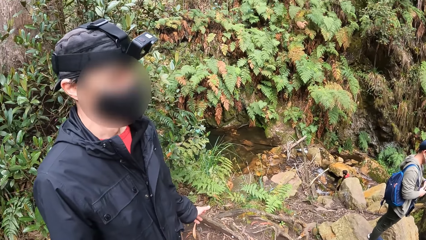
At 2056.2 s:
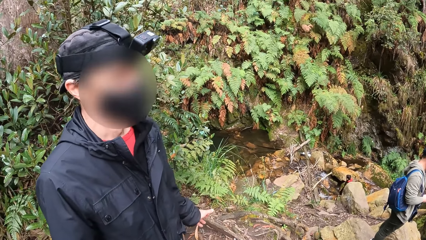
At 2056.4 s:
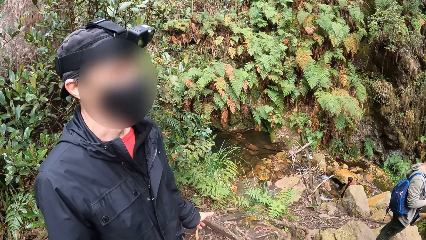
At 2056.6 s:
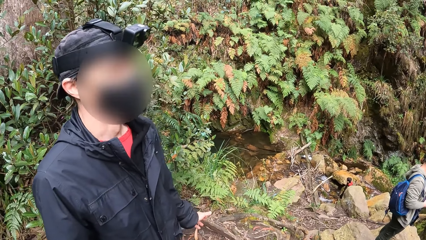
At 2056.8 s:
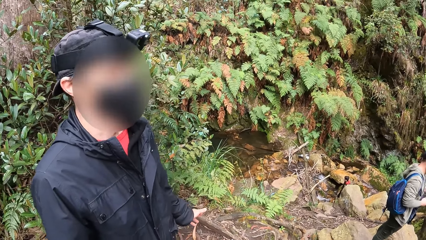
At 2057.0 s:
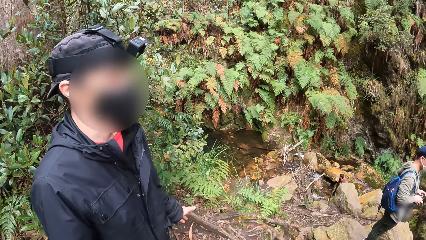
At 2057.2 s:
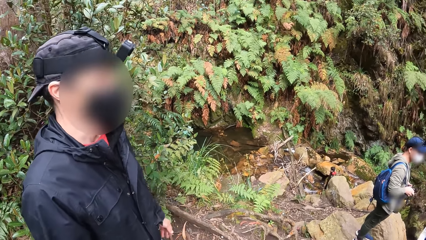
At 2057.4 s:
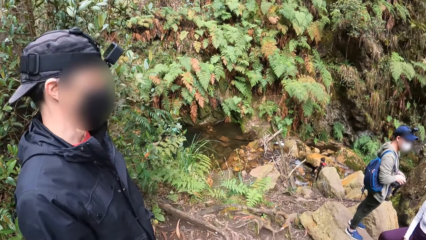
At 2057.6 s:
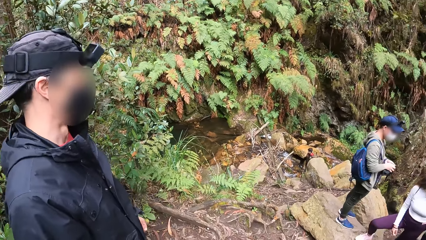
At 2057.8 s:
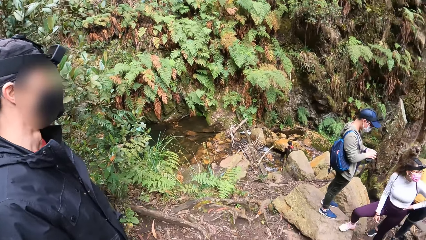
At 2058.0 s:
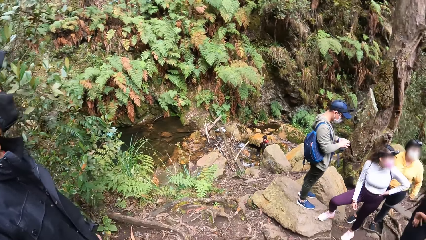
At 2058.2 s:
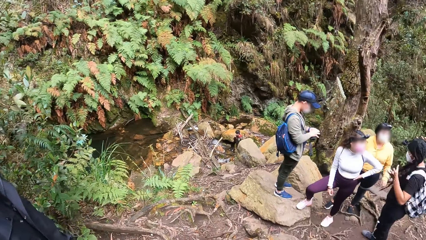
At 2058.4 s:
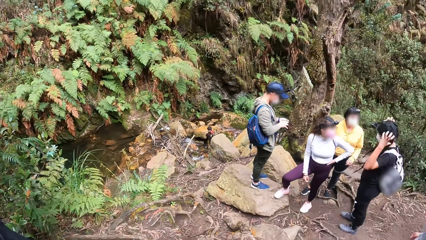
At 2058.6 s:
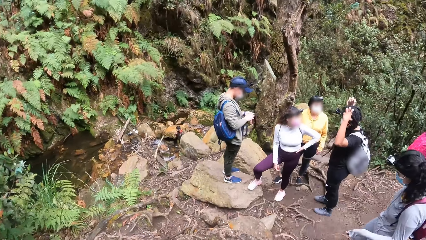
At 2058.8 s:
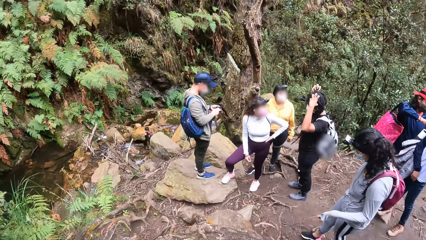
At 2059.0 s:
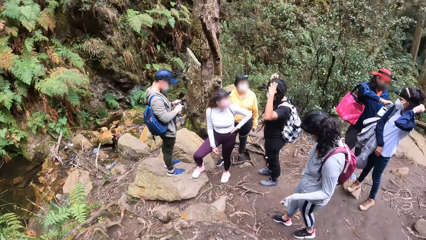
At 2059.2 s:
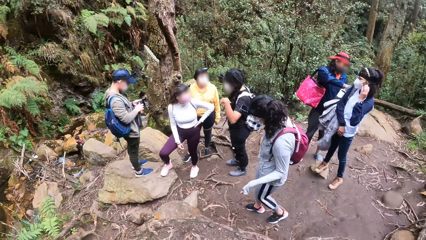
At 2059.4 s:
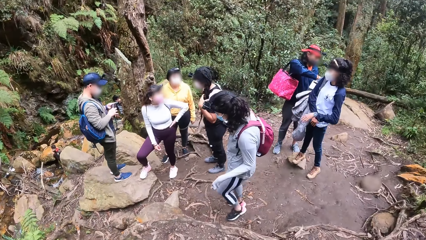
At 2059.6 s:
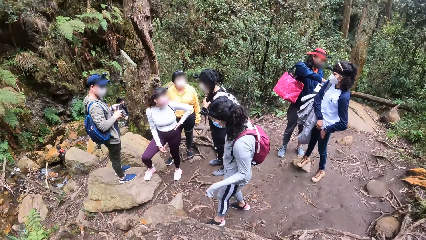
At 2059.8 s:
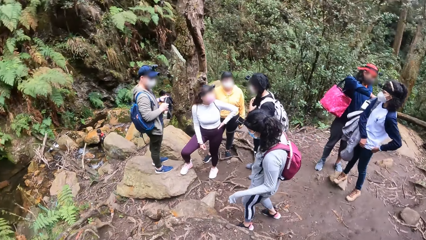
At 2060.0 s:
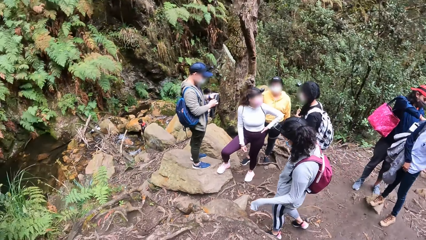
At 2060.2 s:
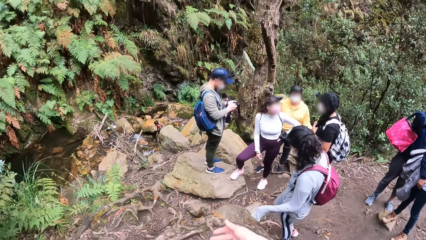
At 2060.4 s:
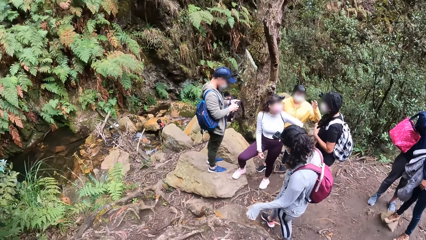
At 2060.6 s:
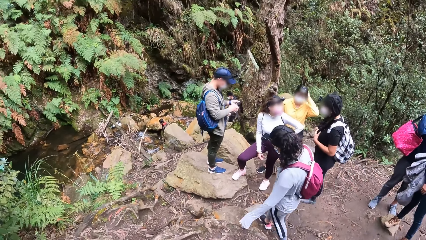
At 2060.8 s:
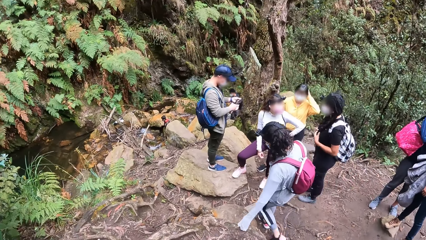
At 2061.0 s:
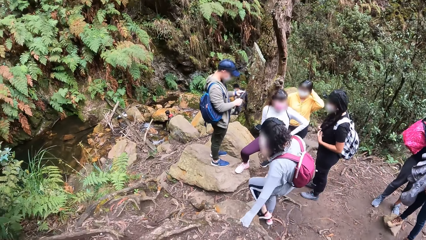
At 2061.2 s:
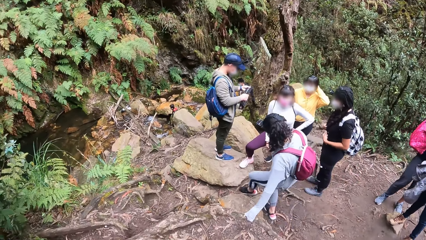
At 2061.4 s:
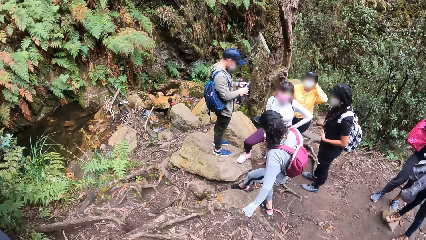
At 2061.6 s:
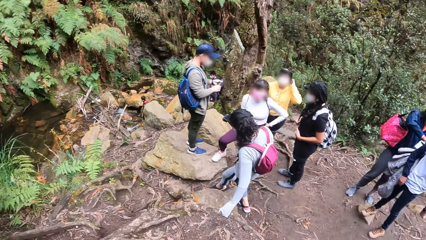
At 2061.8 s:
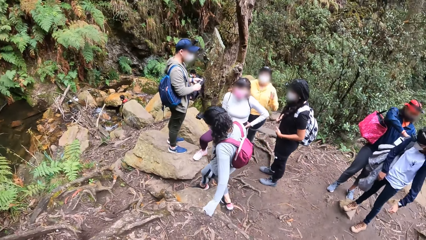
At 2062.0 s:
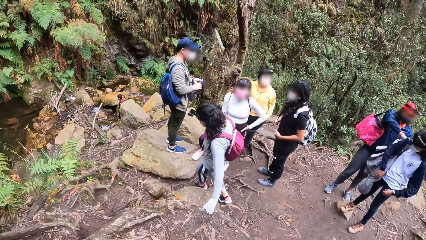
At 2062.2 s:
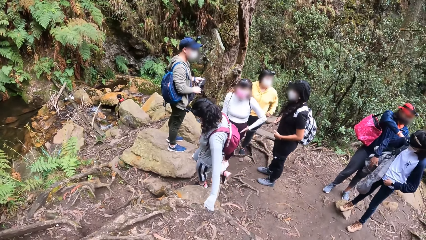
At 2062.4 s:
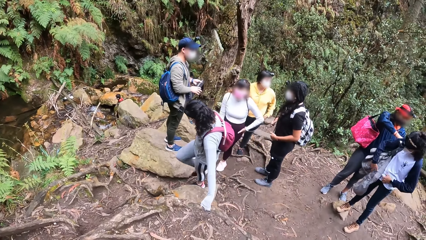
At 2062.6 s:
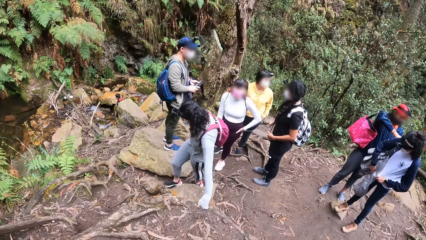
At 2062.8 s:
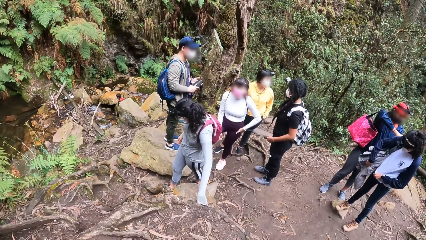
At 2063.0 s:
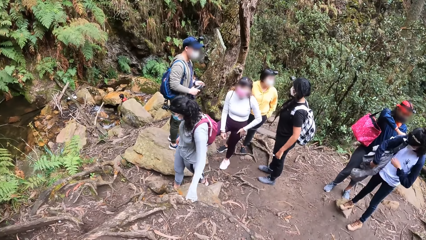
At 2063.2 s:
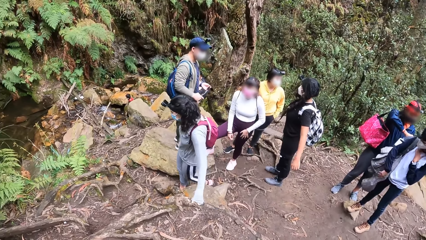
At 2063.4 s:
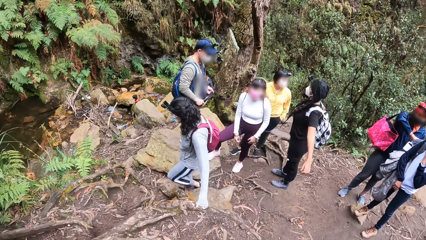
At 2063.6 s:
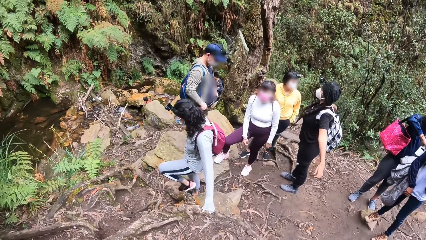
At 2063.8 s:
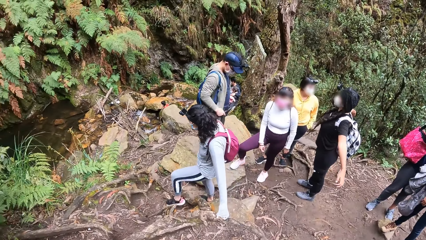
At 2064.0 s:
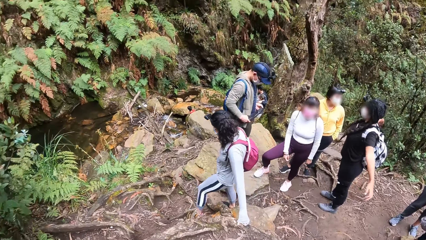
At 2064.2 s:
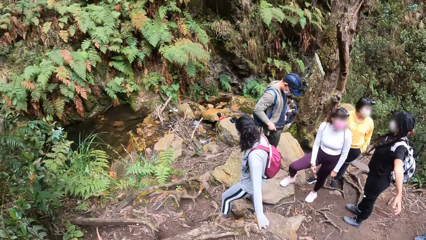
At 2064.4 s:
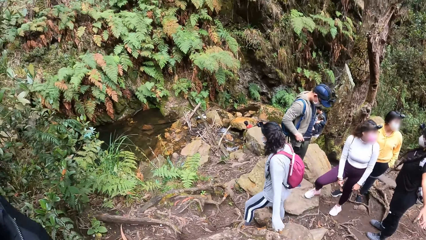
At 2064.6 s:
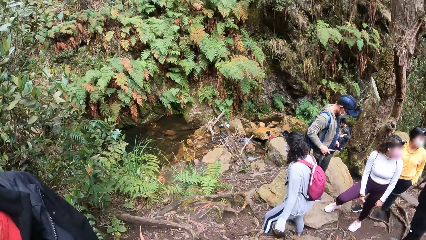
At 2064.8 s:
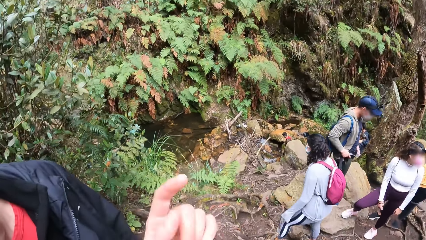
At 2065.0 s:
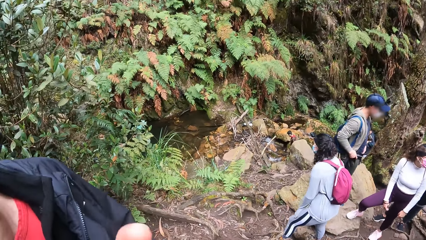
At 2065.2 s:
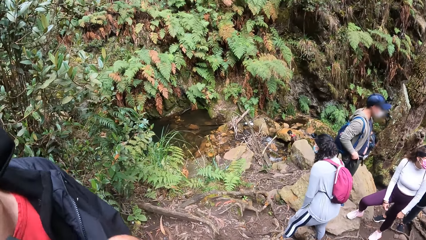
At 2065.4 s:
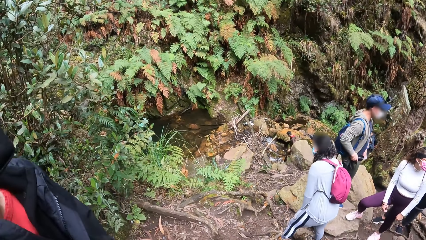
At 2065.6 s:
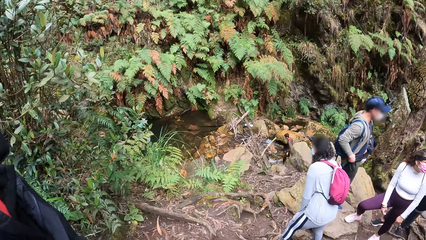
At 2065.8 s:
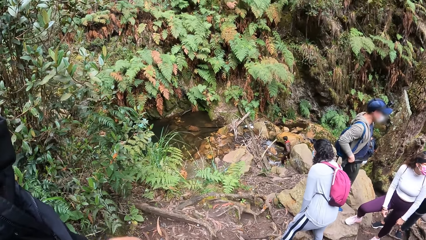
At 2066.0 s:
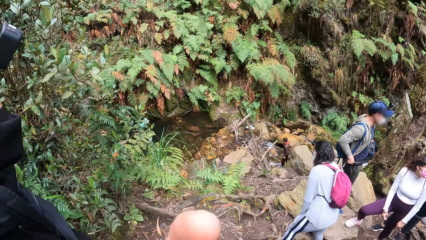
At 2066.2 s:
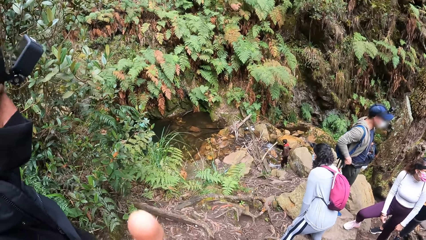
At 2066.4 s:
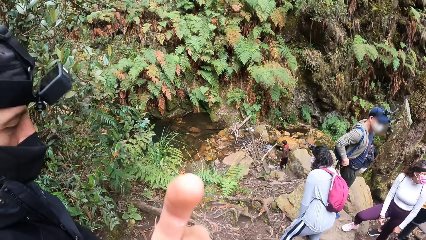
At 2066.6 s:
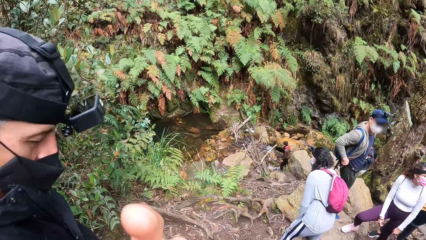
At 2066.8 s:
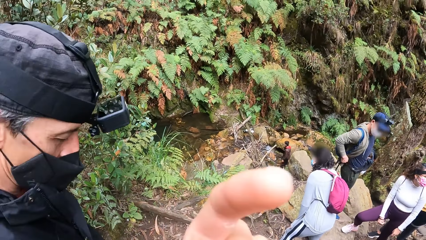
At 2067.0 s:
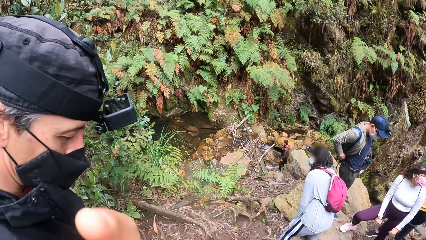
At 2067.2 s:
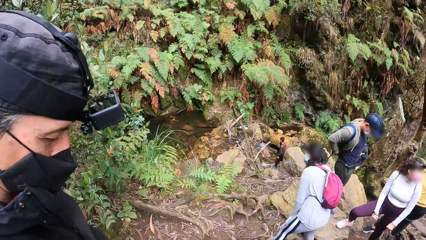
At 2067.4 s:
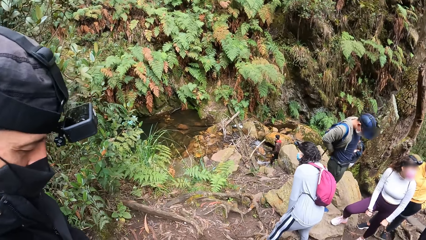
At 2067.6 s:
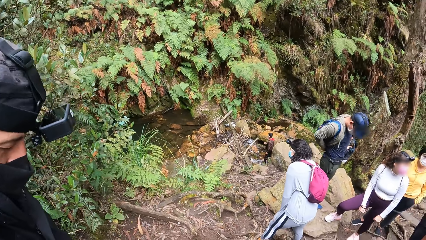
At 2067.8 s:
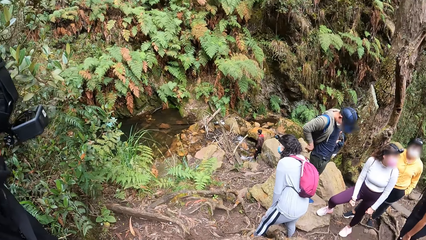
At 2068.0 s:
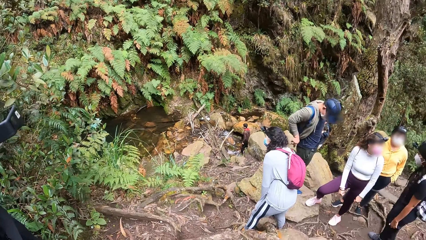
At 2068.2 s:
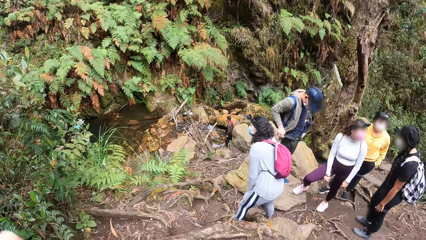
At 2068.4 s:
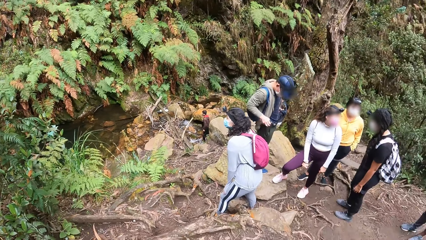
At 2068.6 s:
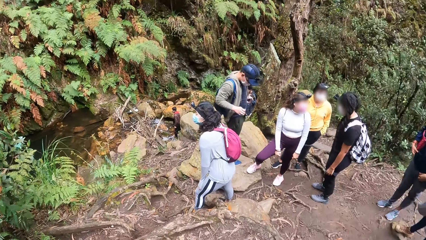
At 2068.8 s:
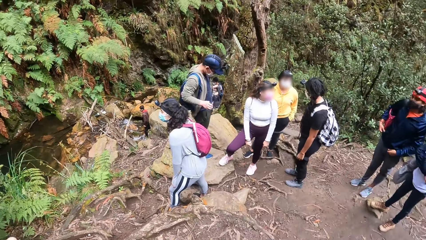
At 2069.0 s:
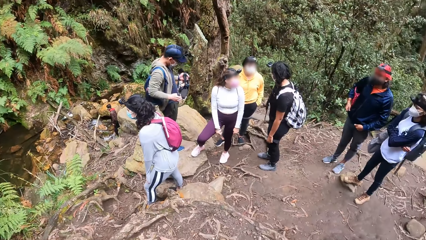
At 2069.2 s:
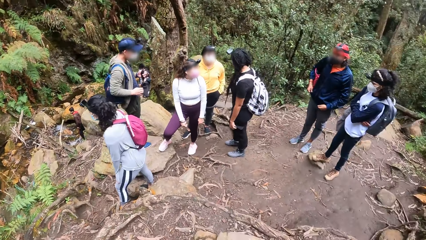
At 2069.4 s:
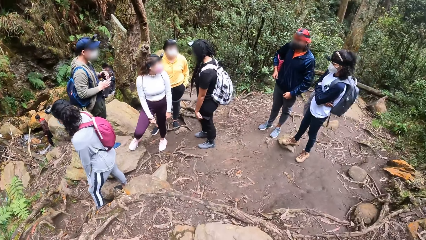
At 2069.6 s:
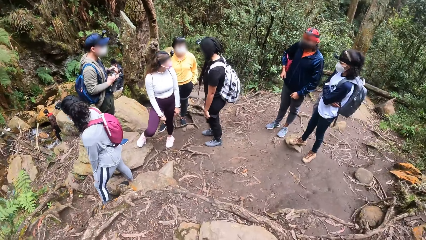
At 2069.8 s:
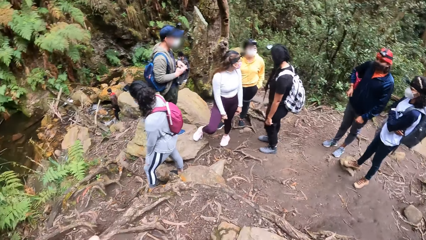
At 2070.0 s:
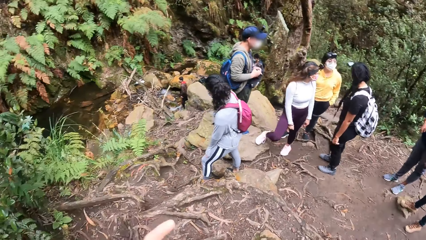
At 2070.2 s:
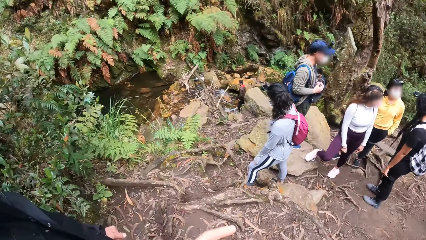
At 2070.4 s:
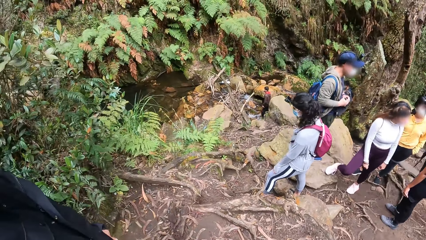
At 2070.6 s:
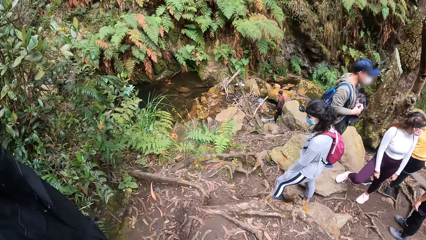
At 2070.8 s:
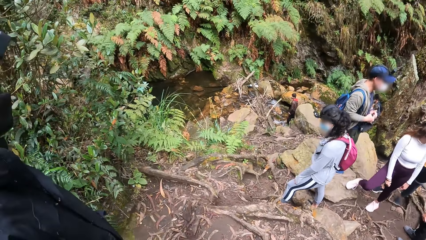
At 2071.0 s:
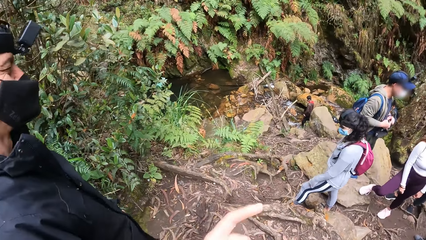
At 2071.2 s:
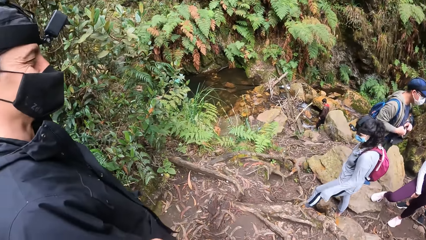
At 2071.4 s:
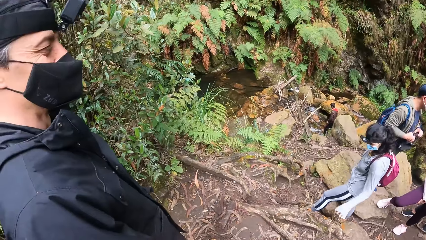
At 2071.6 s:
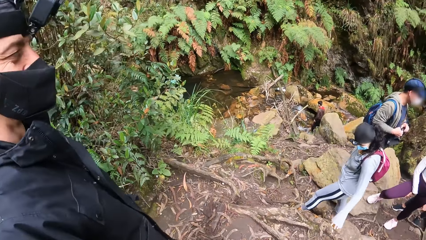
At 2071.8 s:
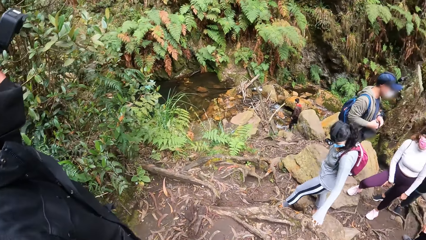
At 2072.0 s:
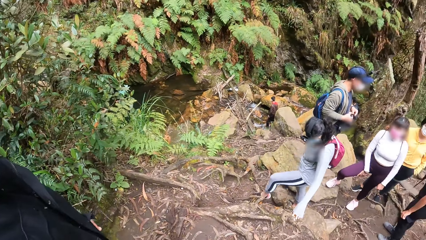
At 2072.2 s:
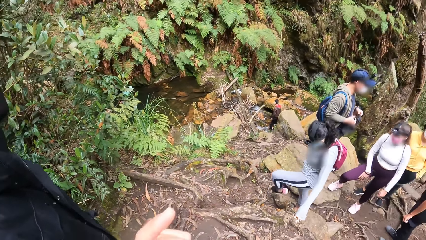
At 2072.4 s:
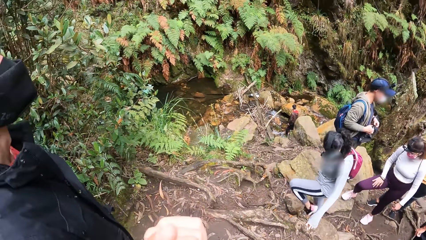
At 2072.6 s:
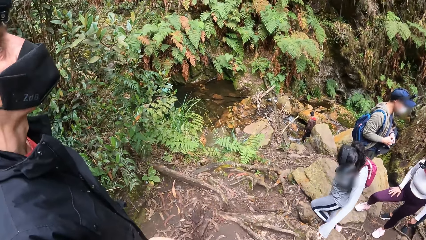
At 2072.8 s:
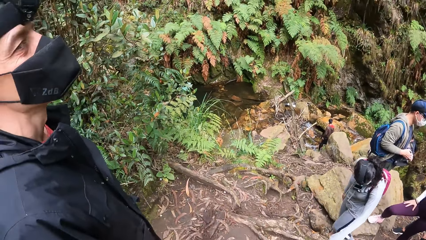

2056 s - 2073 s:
The camera wearer interacts with a man. A woman makes hand gestures with her hands. Another man helps another woman with a bag on her back. The first woman holds her hair with her hands. A third man closes the pouch with his right hand. A third woman rubs her hair with her left hand. The second woman adjusts her clothes with her hands. The first woman raises her hands sideways. The third man holds the pouch around his waist with his hands. The camera wearer makes hand gestures with her left hand. She makes hand gestures with her left hand again.
